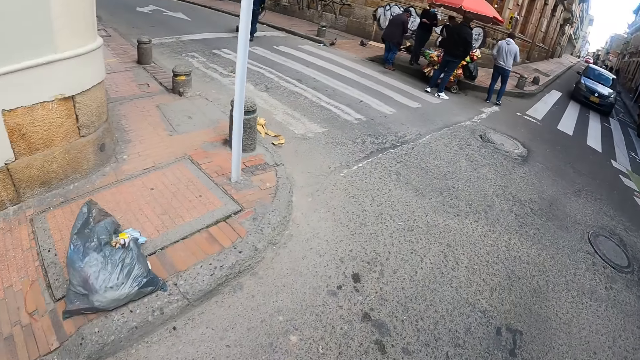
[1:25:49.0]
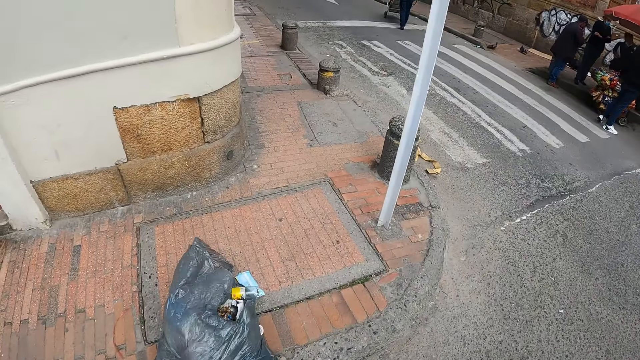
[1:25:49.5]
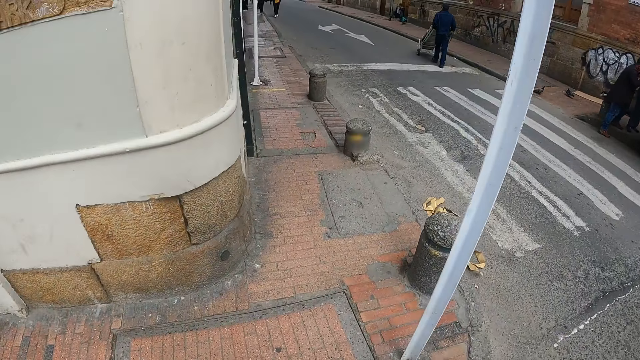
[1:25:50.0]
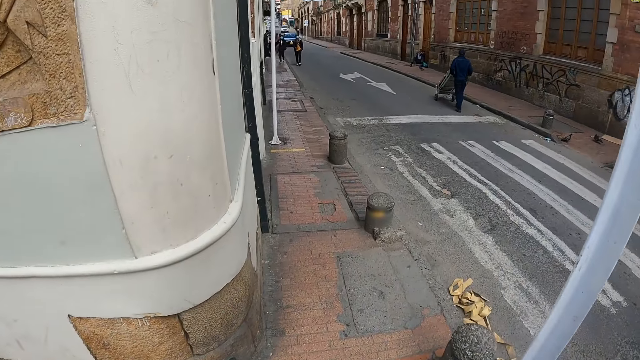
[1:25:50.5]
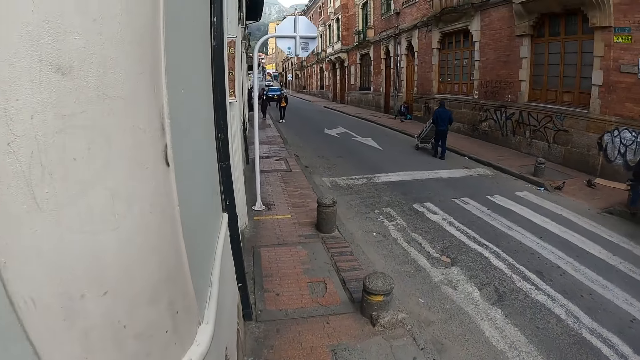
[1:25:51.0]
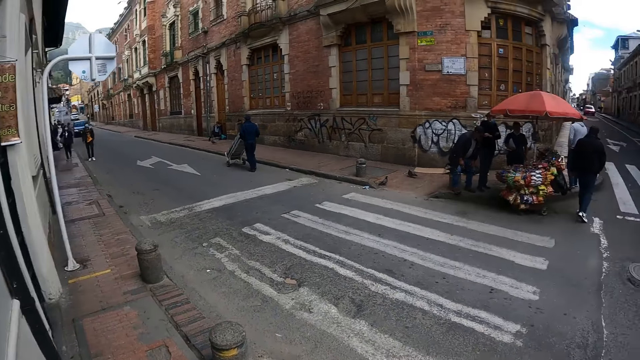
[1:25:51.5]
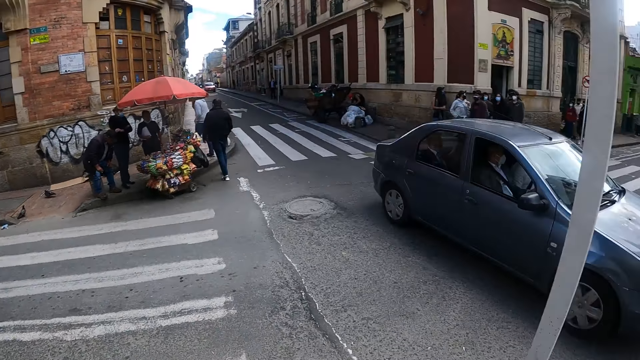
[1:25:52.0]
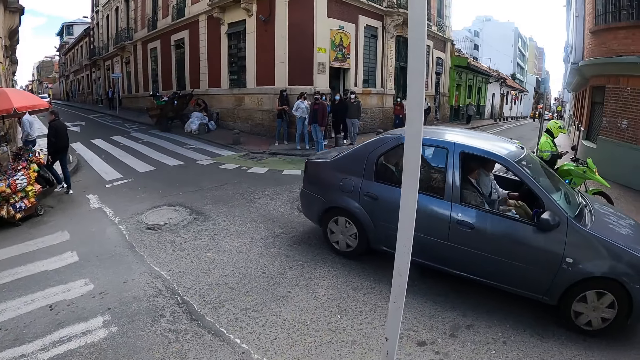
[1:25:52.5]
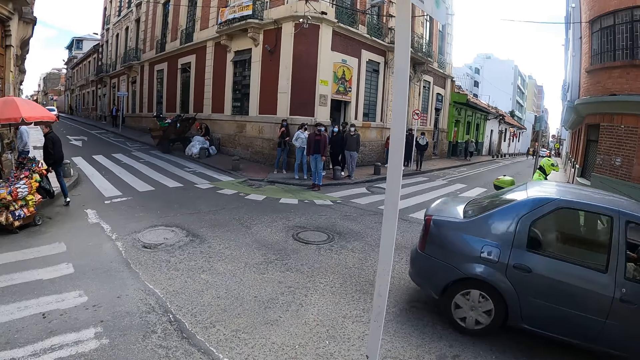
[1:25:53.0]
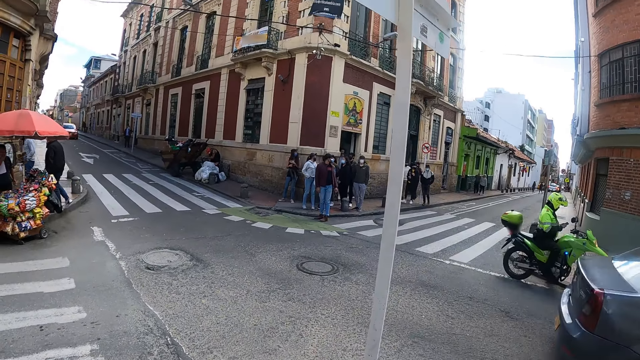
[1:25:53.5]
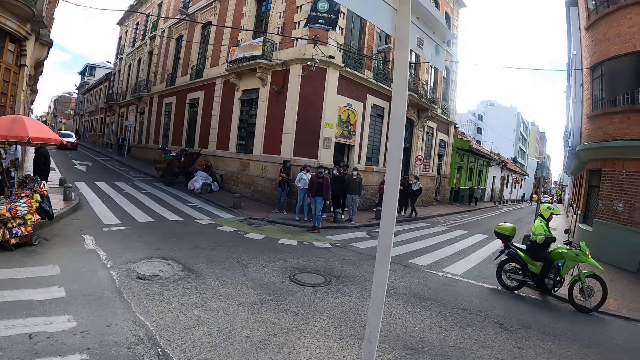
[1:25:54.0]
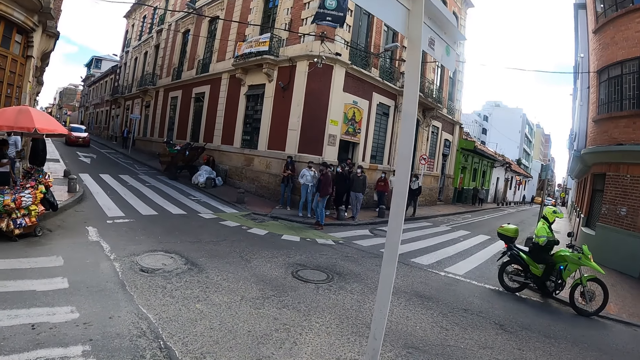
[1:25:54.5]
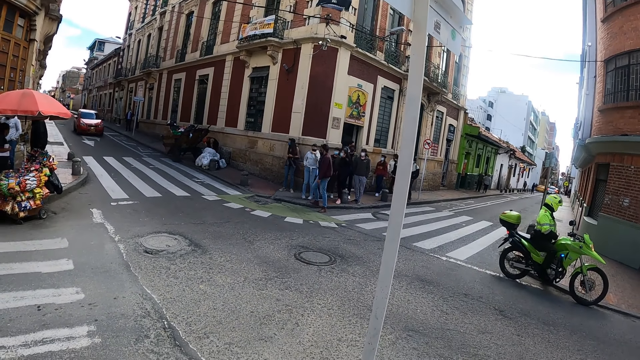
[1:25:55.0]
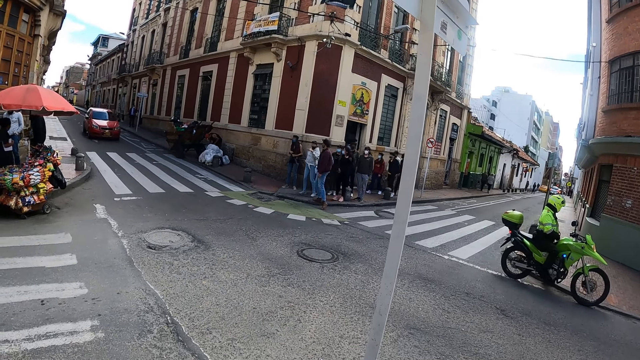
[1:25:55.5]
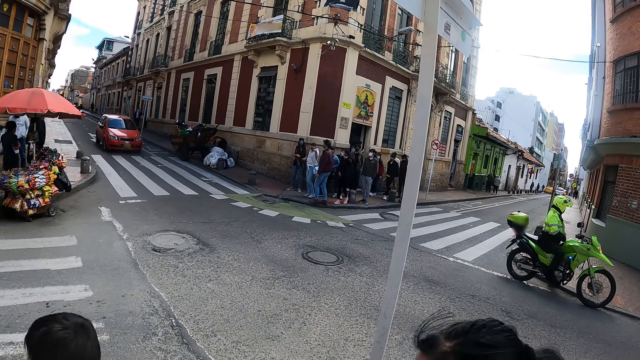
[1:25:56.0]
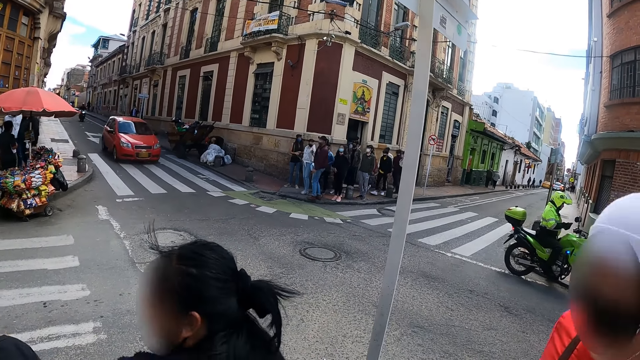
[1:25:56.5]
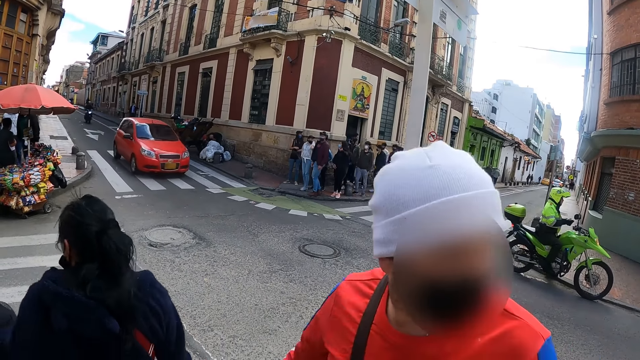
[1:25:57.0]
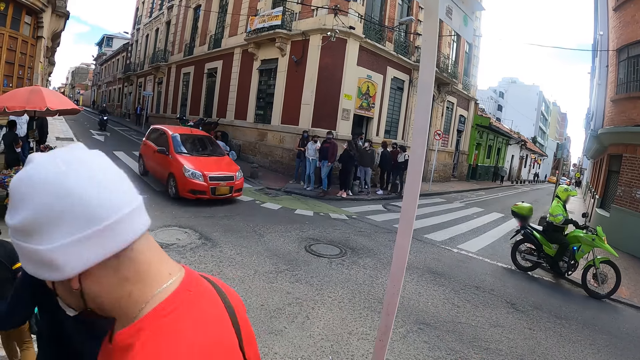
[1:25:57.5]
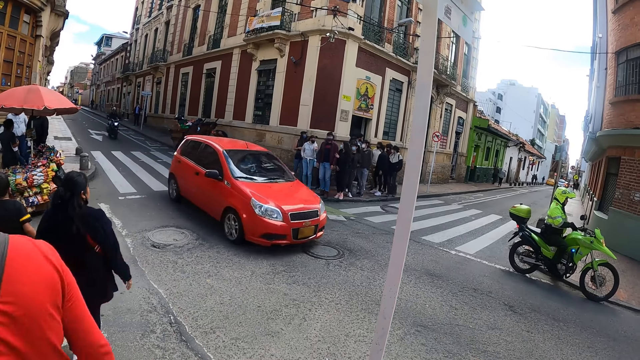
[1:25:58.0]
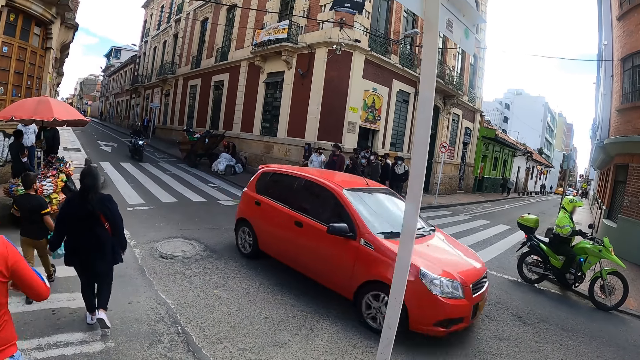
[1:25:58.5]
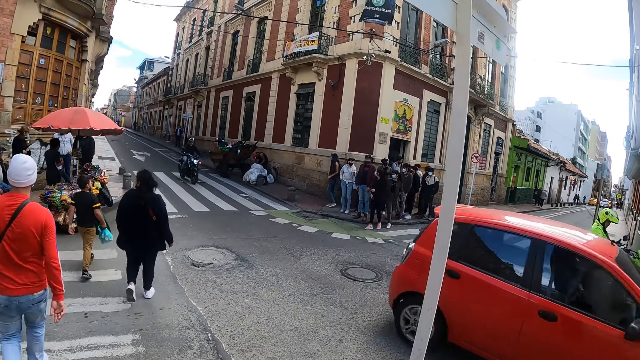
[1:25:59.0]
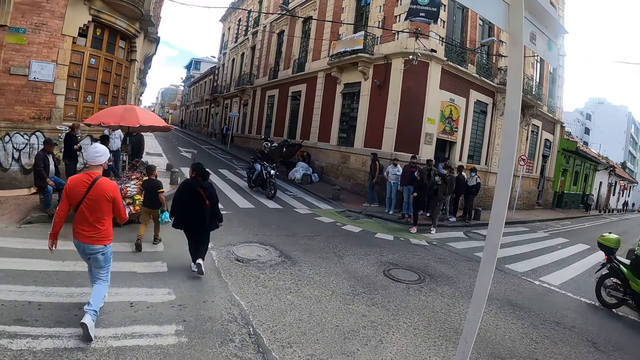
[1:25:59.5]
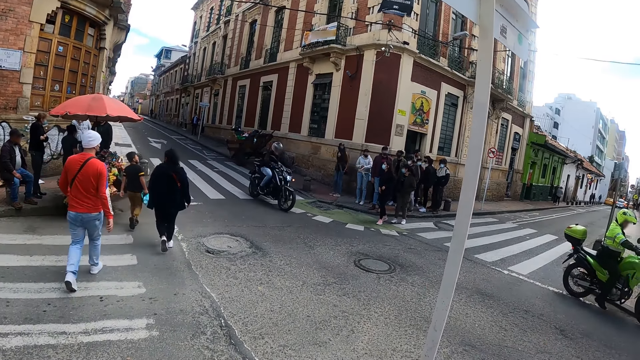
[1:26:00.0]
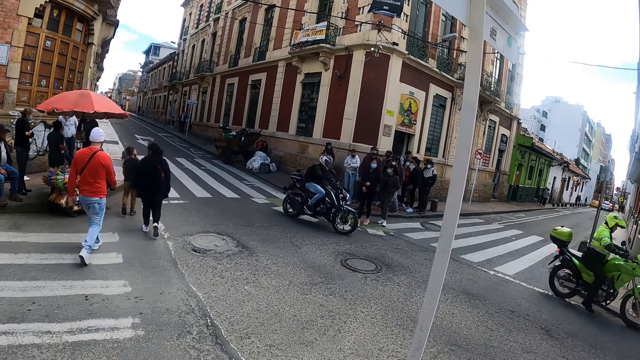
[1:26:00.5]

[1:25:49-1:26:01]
The camera wearer walks along the sidewalk. They look around the road. They stare on the road.

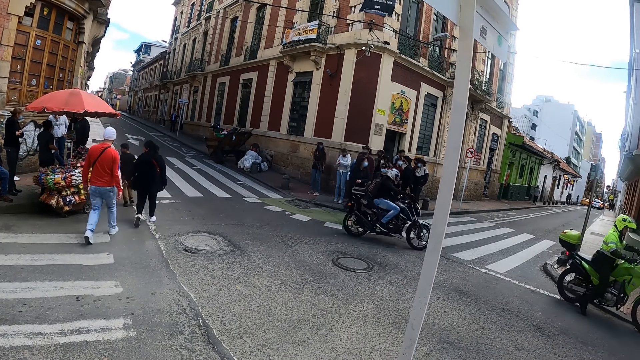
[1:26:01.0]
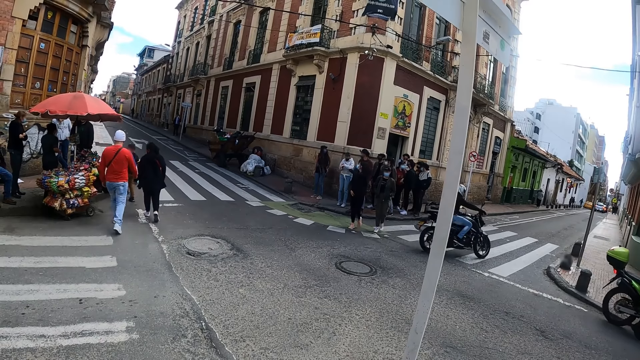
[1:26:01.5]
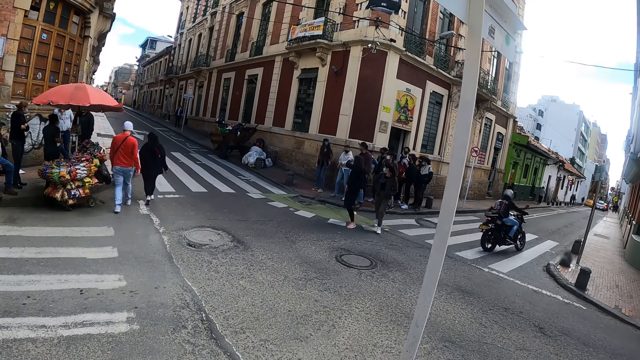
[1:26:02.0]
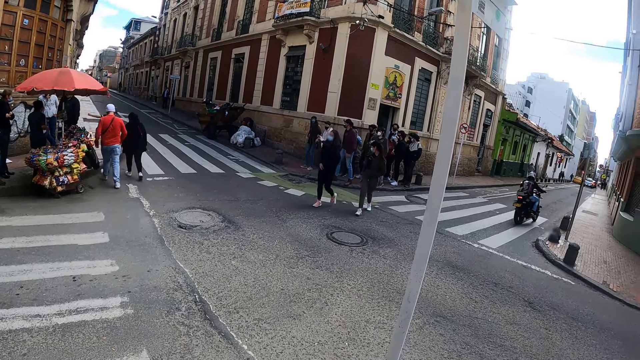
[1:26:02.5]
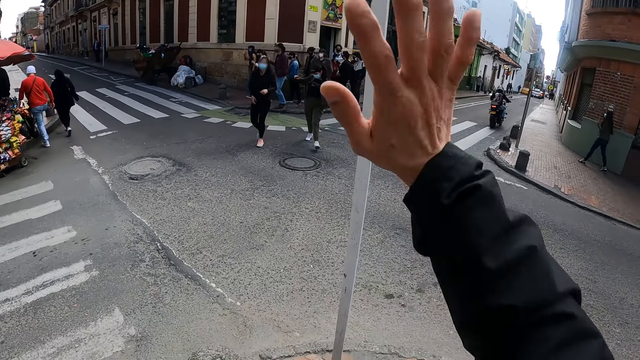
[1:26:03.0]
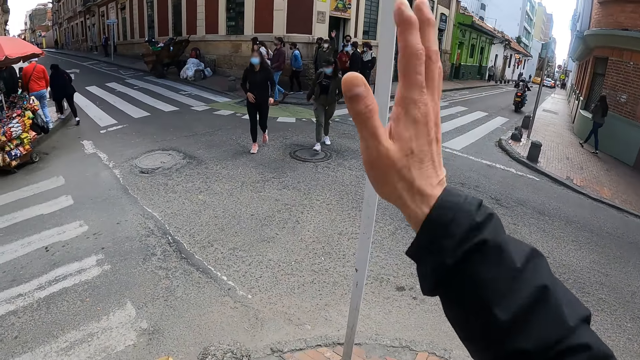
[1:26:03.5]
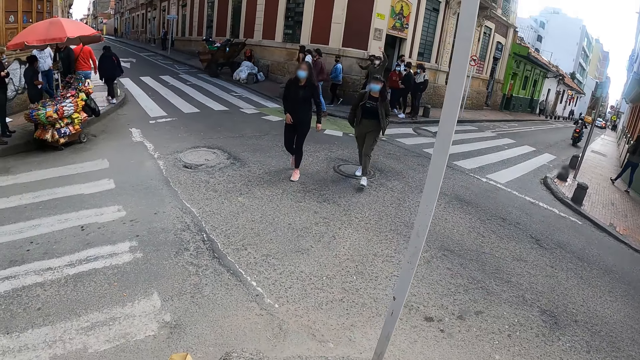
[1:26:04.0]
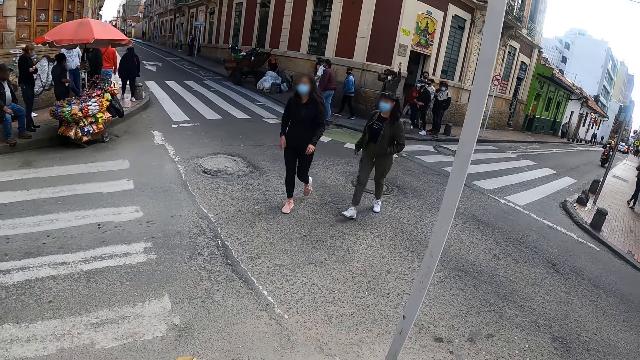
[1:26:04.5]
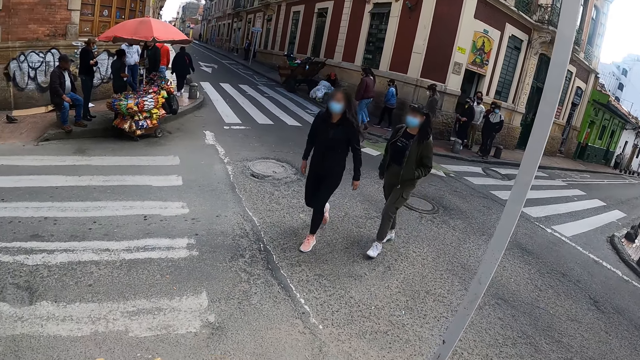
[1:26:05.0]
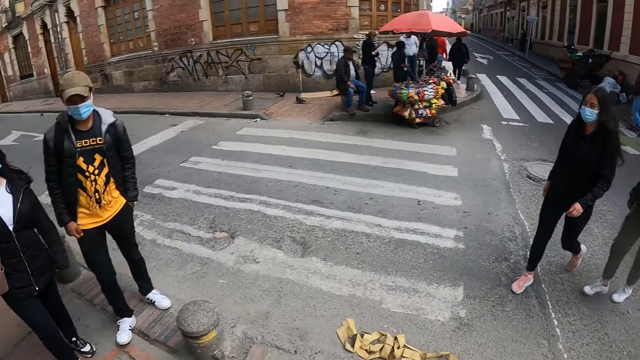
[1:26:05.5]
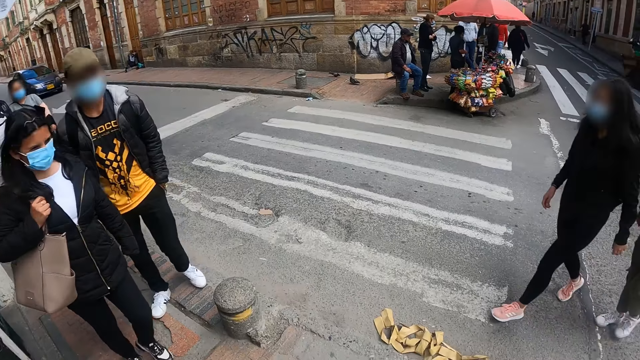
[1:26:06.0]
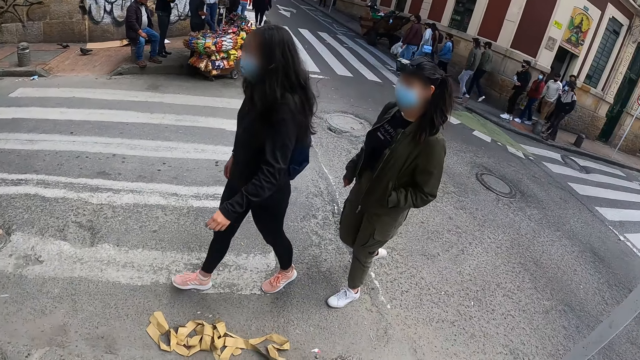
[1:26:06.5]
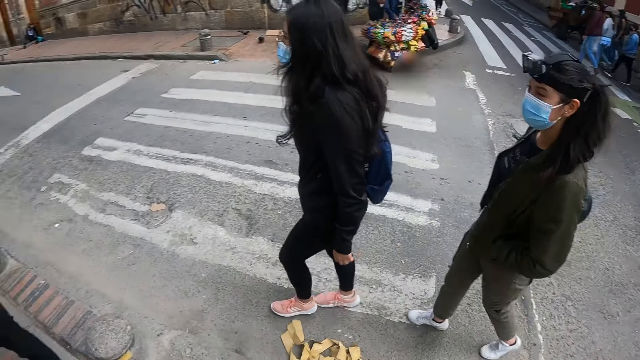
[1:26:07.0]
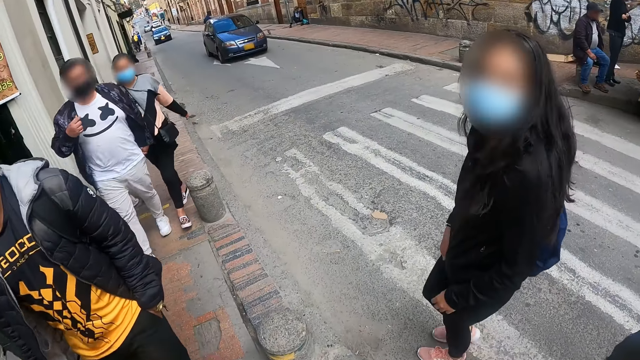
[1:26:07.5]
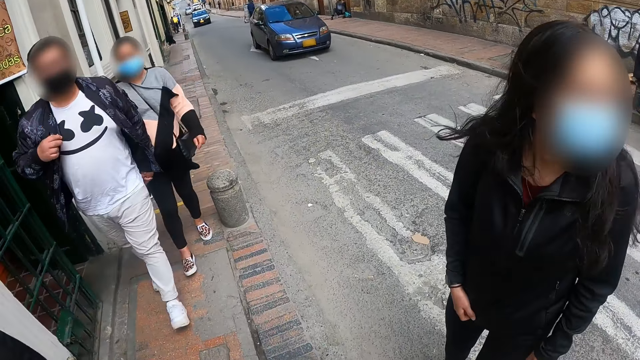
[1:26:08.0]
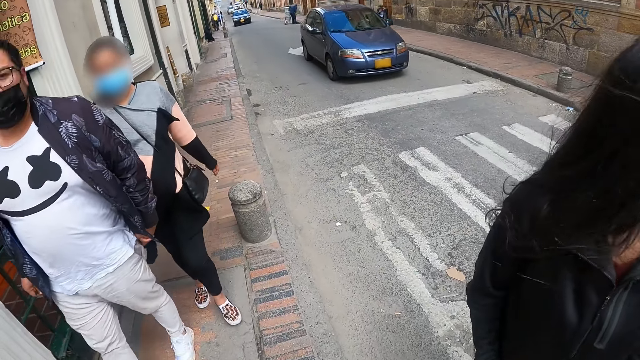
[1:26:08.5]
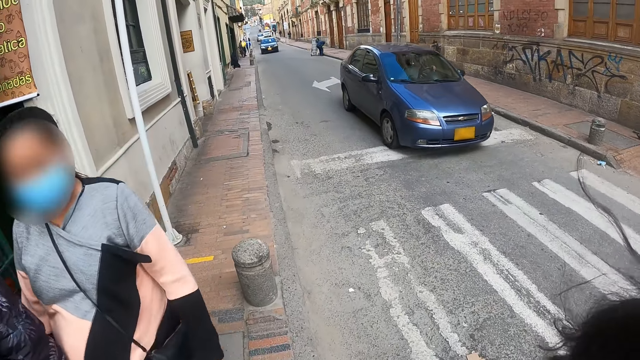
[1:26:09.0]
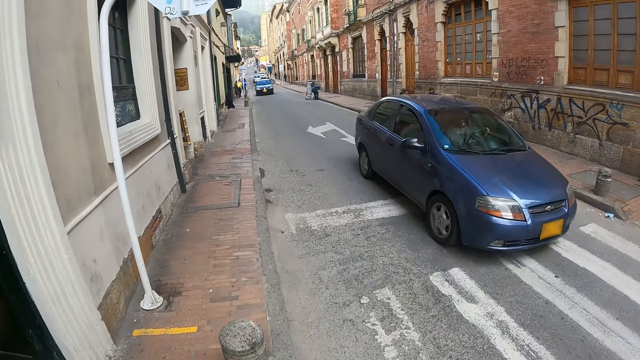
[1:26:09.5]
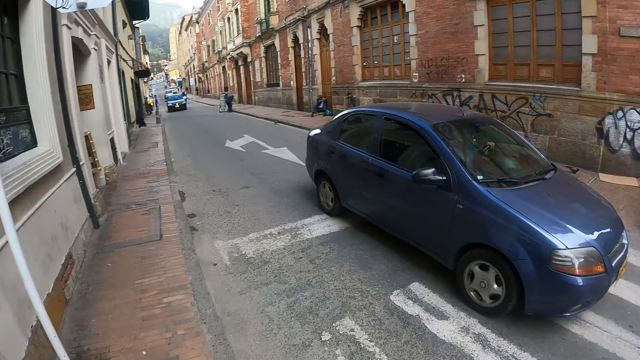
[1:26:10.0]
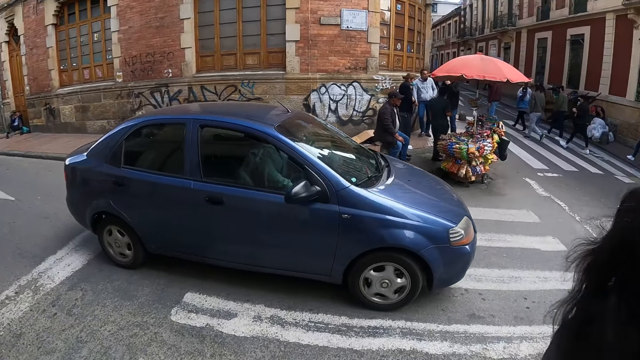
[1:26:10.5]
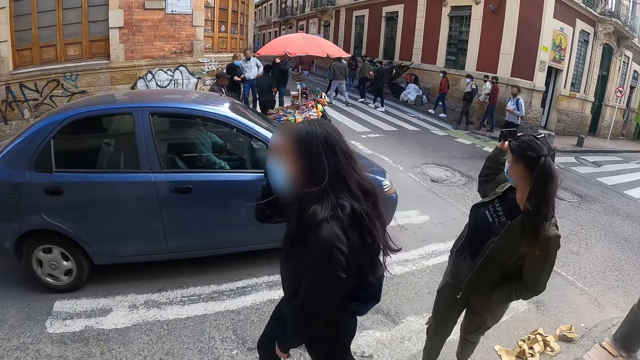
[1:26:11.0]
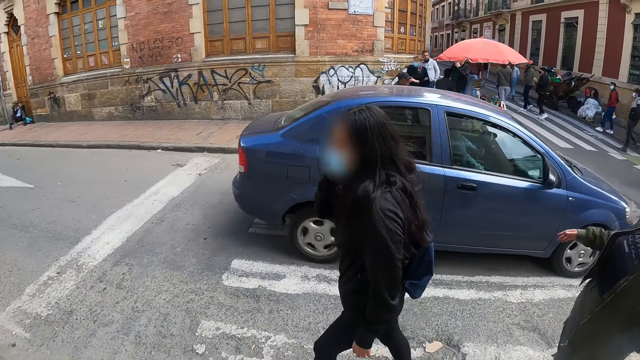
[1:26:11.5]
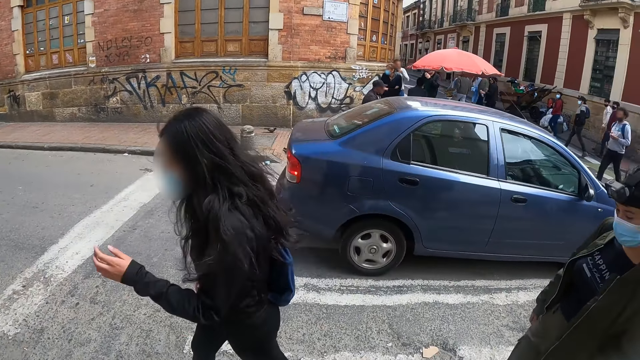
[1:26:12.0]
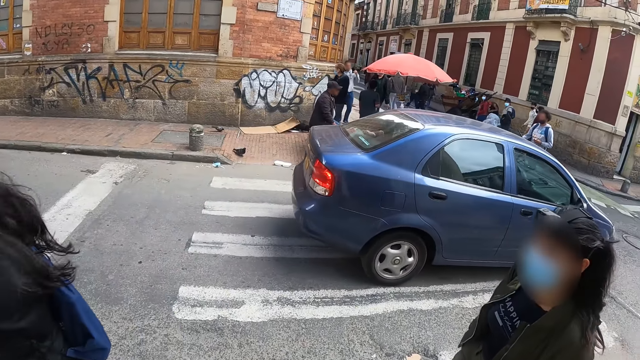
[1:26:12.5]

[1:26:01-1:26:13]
The camera wearer waves his hand. A person waves his hand. The camera wearer looks around the road. He walks along the sidewalk. He looks around the road.
